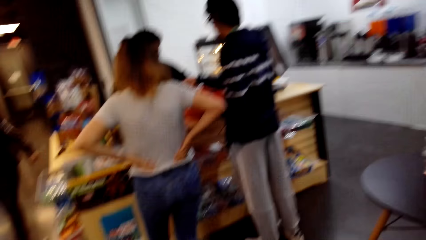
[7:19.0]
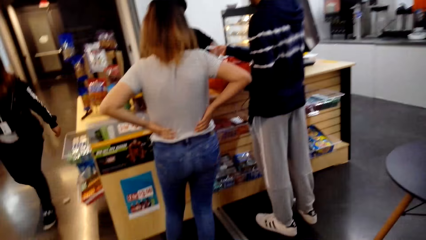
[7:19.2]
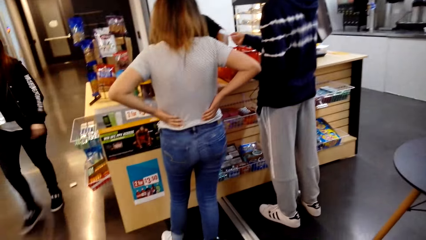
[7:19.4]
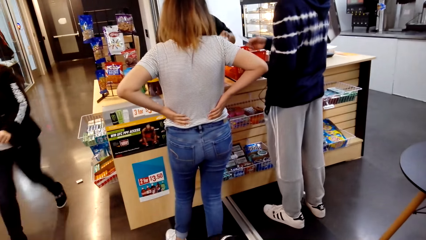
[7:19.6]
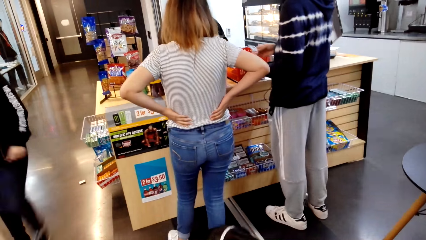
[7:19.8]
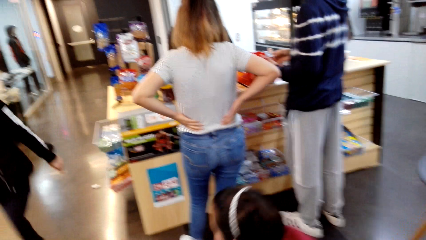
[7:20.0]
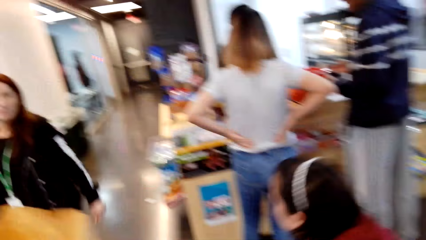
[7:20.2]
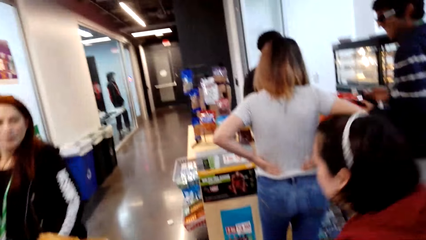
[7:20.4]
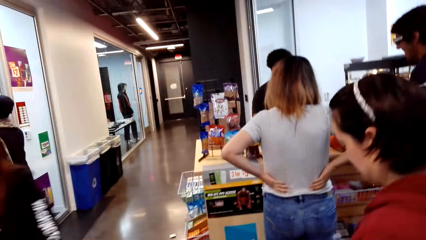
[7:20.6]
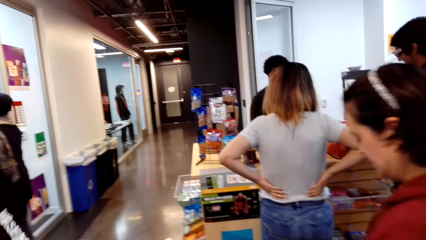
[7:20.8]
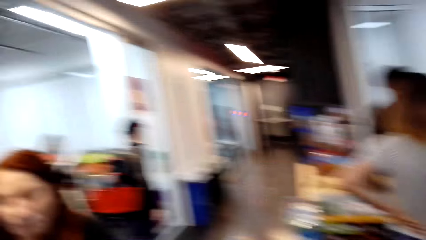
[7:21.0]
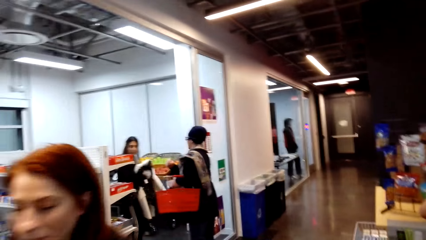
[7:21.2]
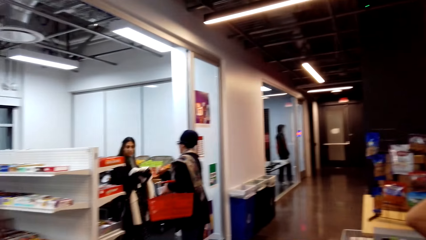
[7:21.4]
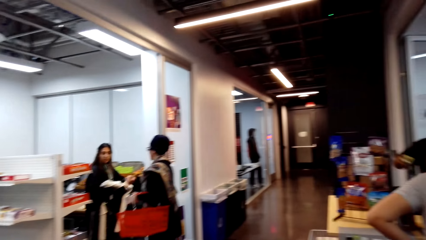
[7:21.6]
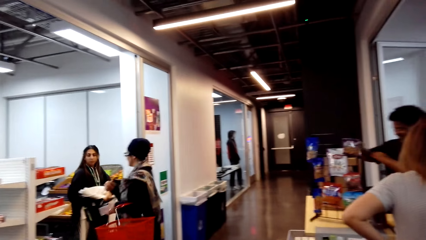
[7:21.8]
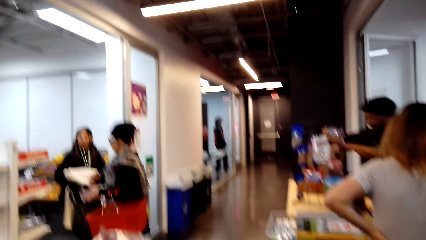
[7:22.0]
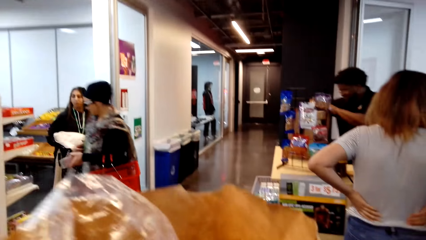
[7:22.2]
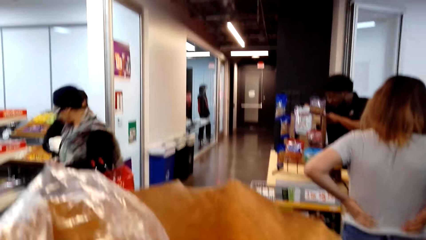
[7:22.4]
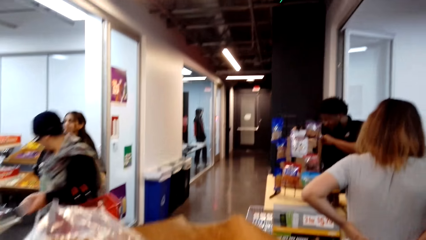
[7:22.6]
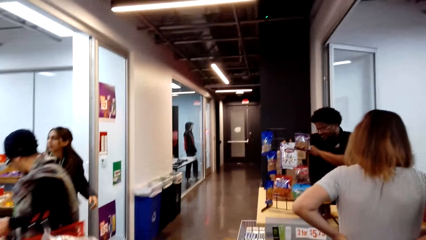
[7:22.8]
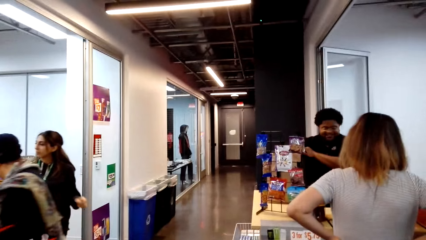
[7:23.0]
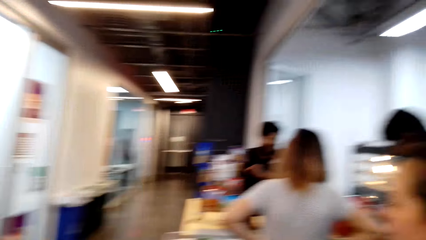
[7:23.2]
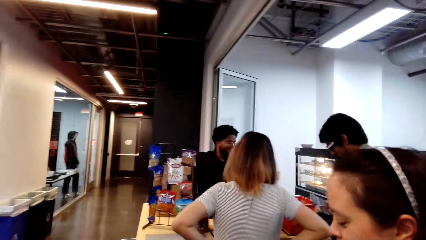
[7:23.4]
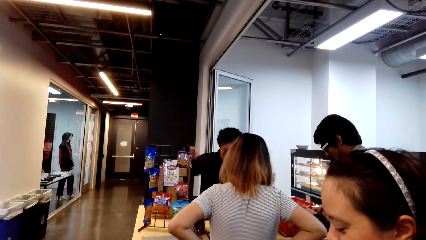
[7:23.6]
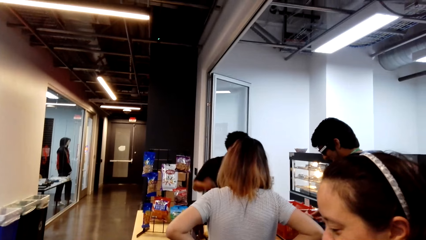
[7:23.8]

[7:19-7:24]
The camera wearer looks around.

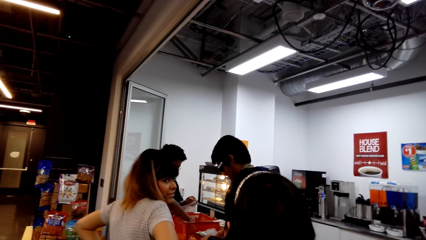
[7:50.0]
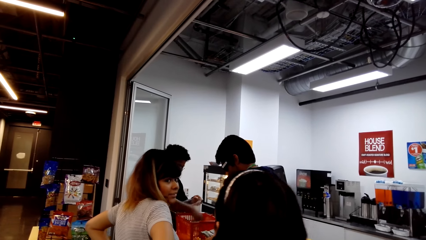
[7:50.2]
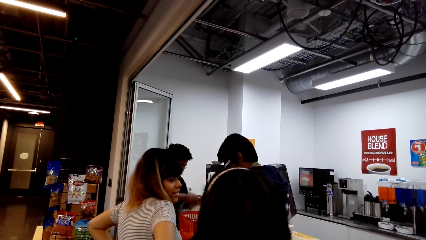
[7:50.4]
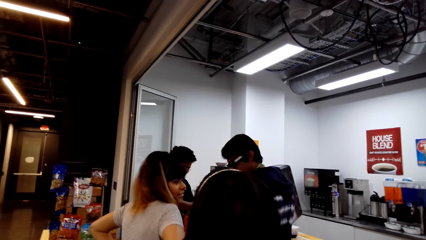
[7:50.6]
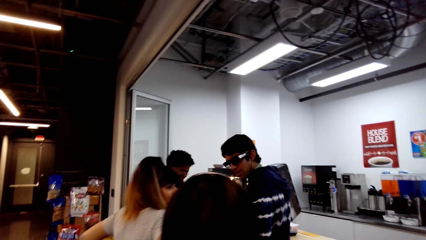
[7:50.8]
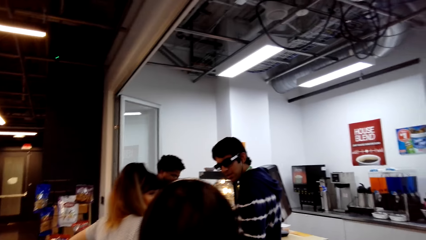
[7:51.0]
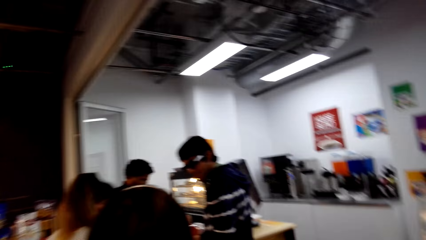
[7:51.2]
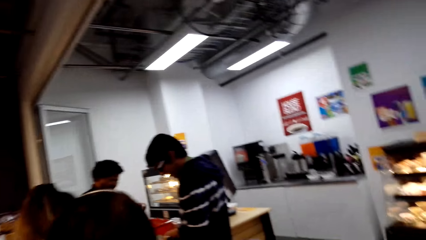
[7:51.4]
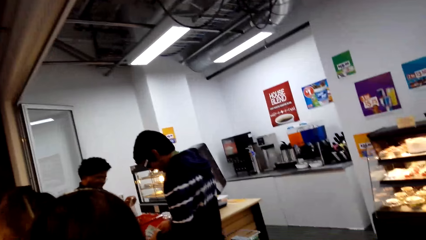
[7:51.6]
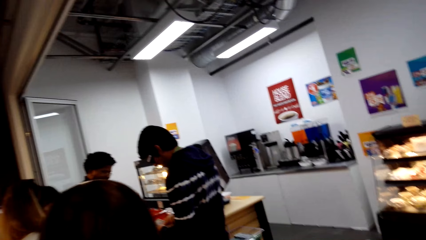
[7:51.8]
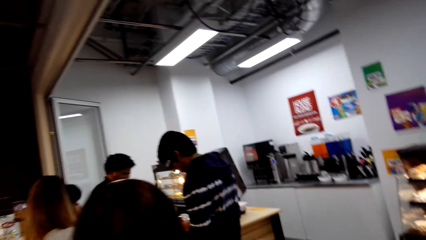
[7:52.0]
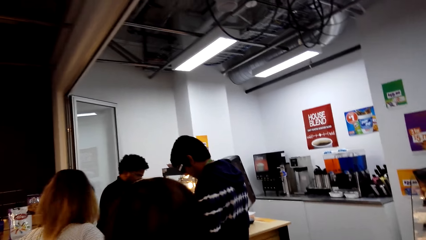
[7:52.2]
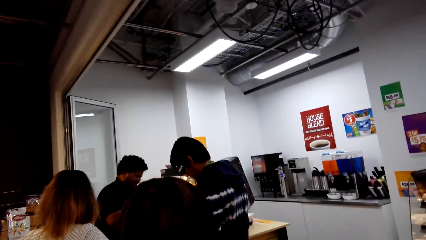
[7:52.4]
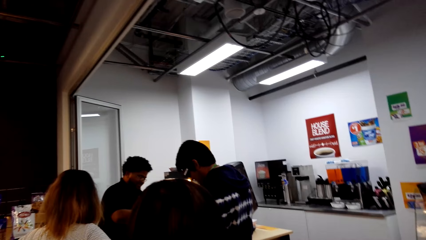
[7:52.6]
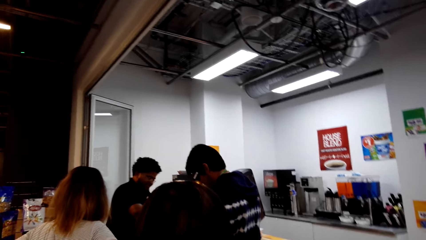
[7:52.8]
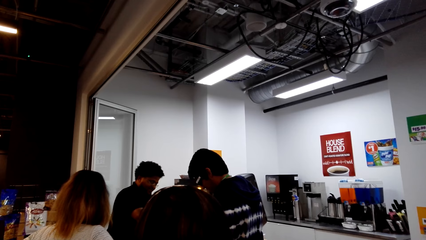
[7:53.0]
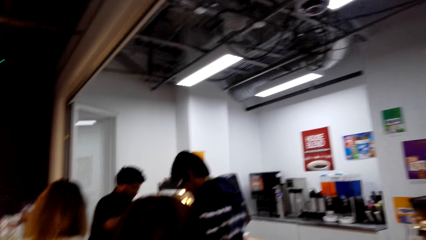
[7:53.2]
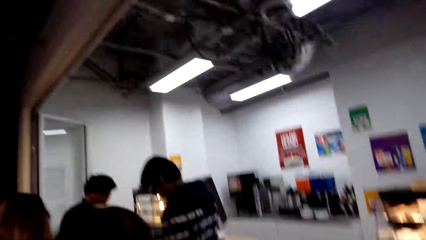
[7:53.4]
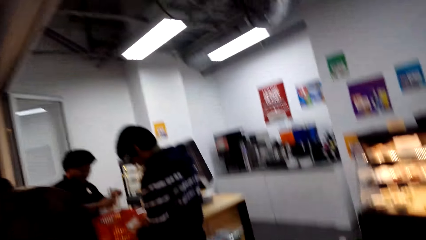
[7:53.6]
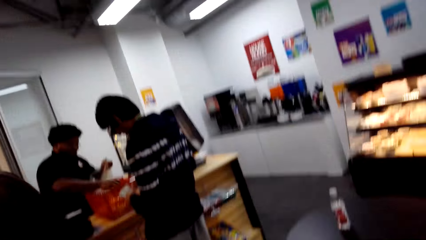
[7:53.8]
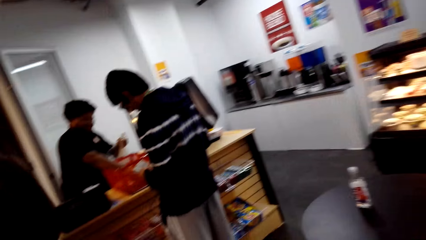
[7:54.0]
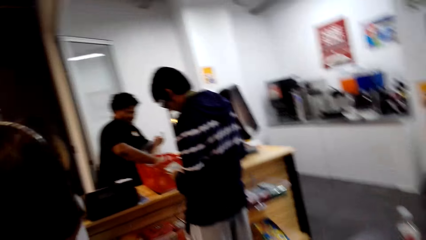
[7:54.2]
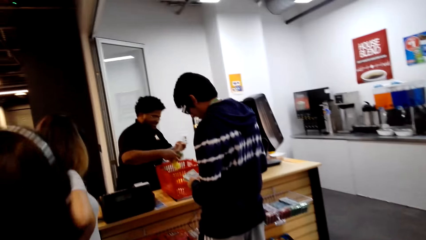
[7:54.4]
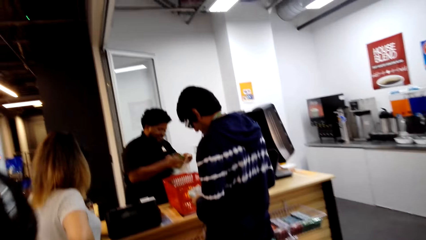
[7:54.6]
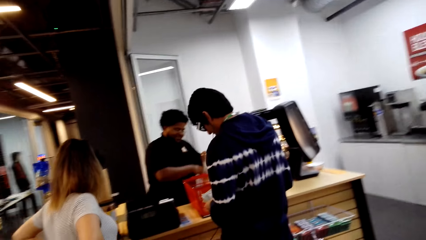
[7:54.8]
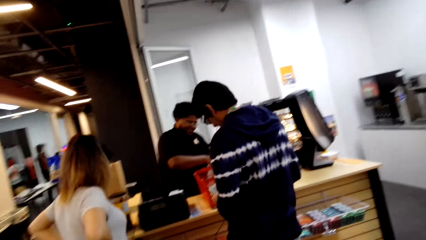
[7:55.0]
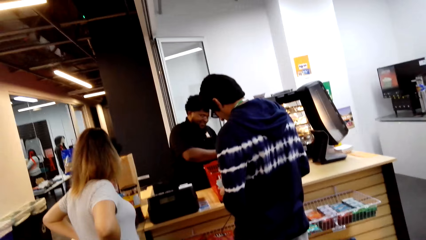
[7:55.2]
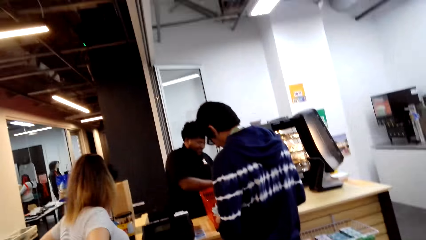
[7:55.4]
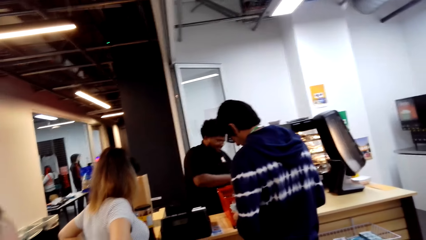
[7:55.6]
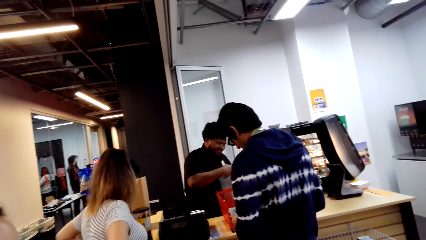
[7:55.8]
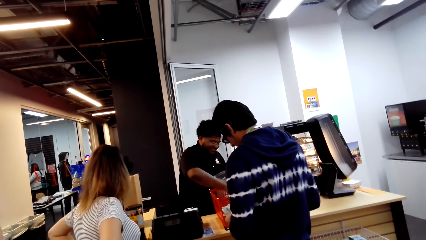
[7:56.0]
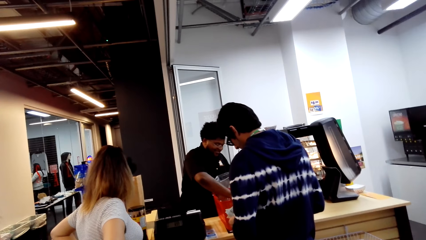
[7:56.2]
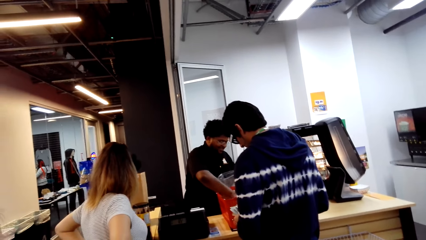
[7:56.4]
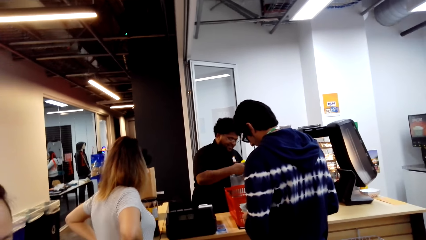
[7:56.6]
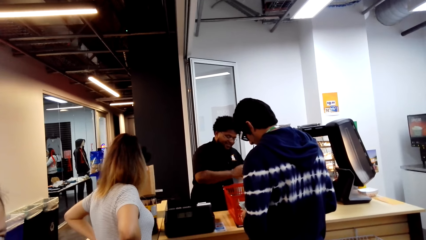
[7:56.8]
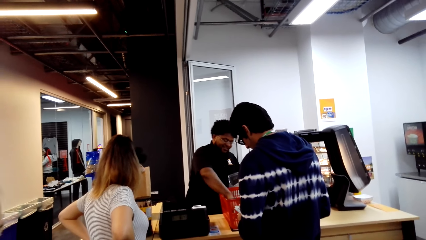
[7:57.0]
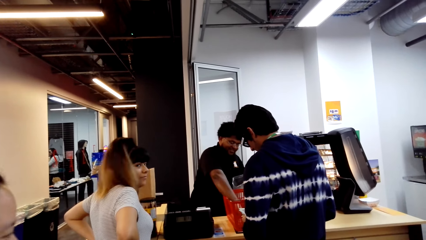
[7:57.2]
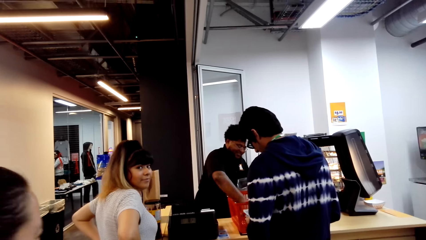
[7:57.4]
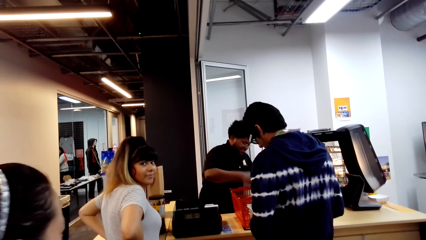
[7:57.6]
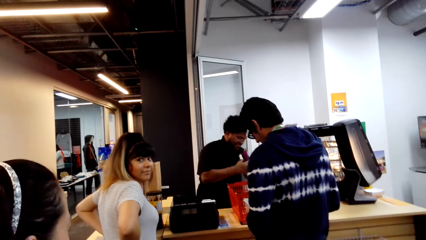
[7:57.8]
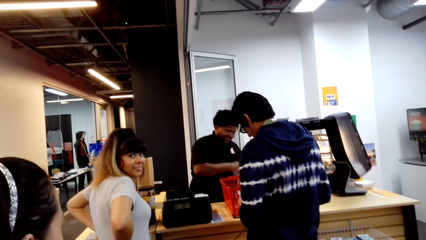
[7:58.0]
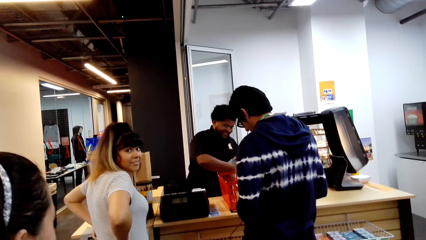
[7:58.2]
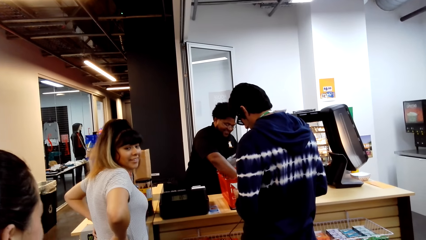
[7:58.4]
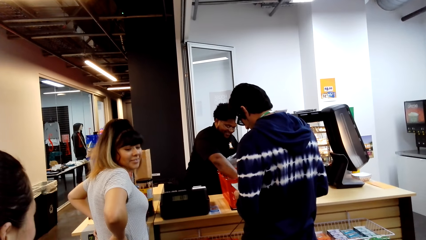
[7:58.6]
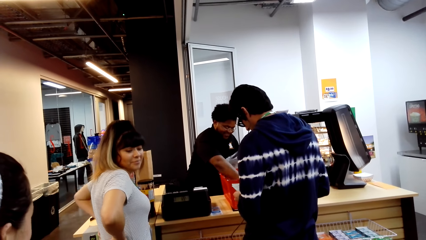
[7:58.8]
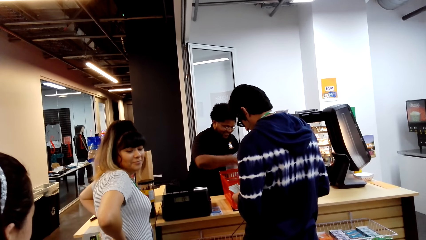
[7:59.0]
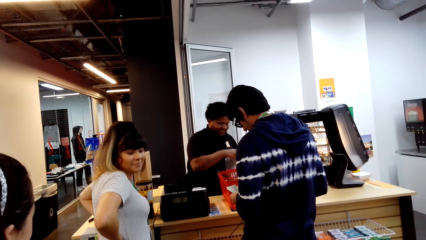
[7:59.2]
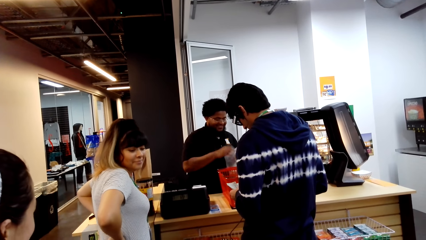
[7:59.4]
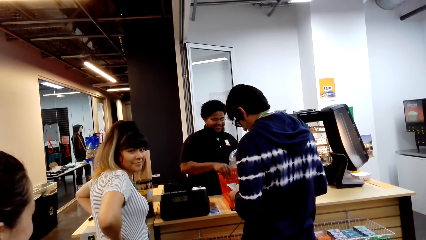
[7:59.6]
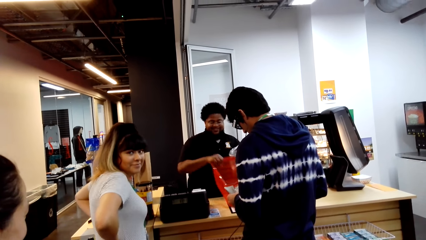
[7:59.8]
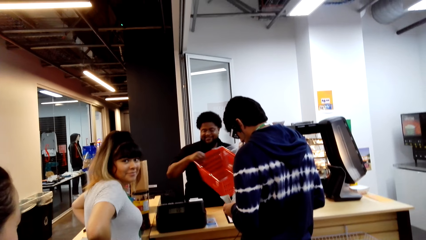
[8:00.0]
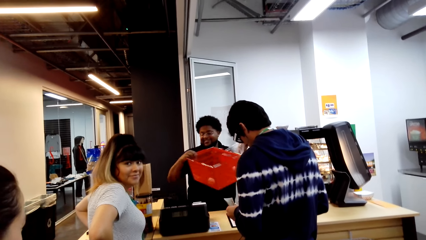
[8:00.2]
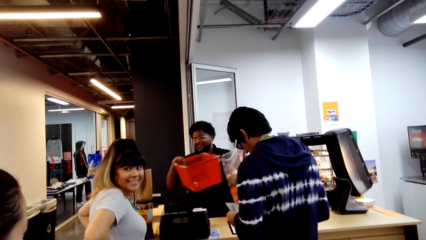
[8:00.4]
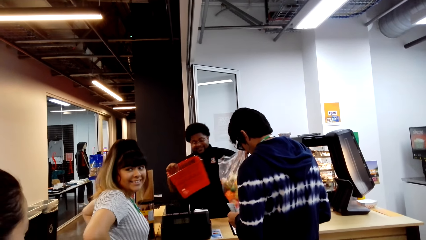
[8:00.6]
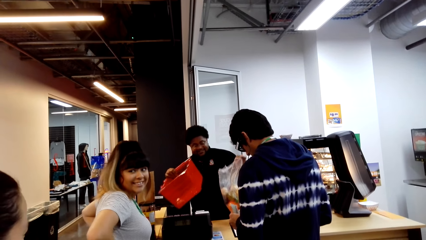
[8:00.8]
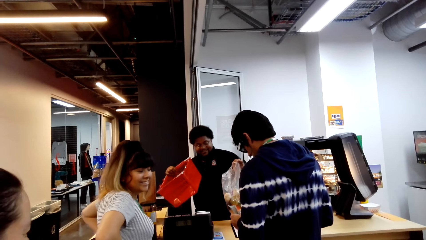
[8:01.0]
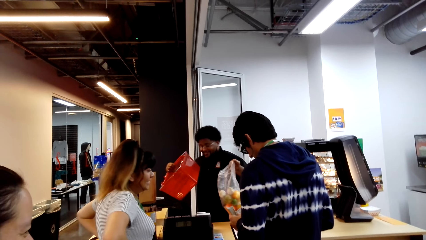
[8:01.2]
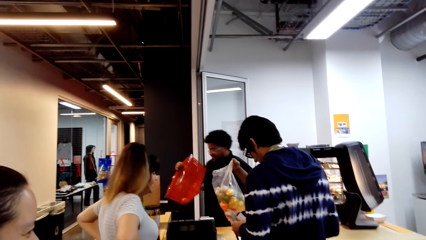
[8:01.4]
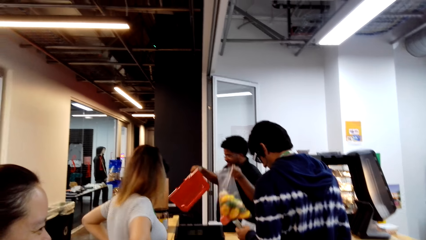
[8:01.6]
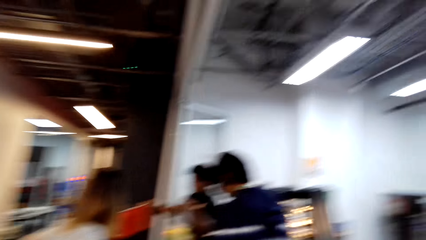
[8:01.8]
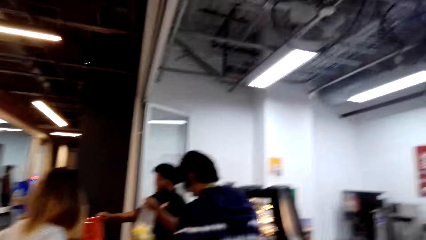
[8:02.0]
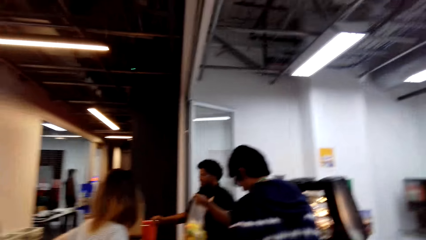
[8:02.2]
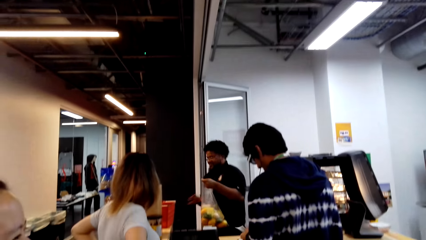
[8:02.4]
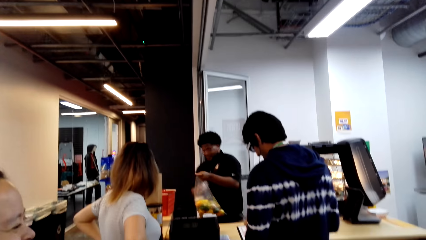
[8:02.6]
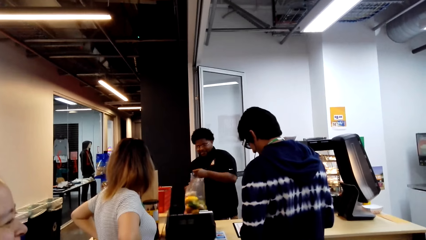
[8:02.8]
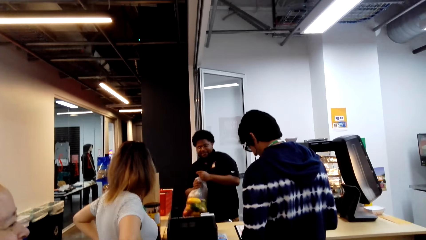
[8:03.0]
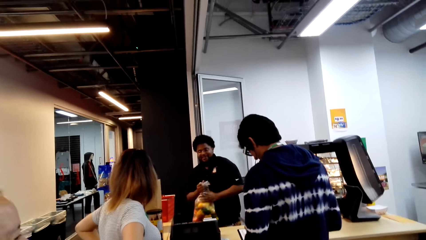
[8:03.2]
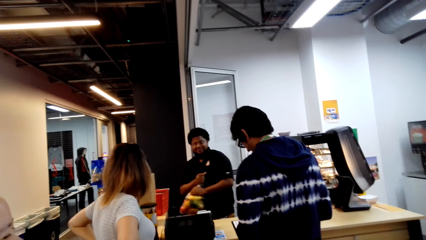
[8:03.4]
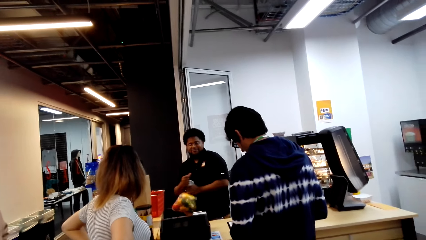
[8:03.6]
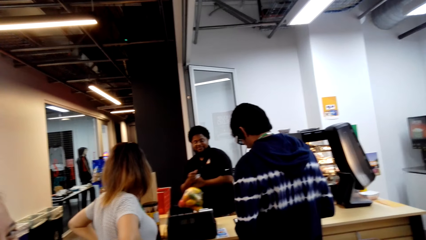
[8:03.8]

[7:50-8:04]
A person interacts with another person. The camera wearer looks around. They interact with the other person.
